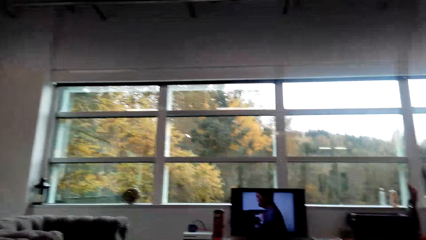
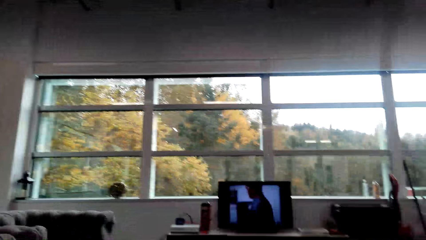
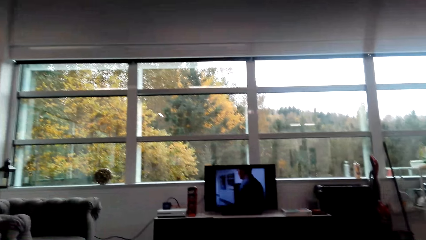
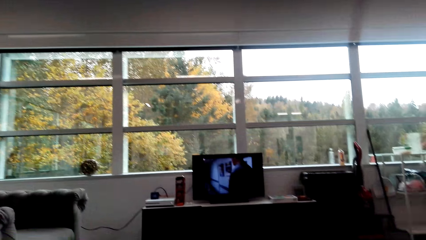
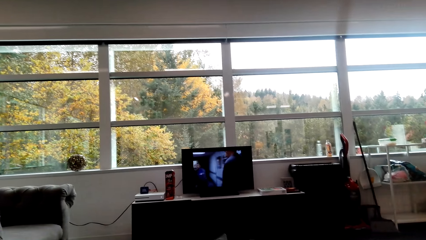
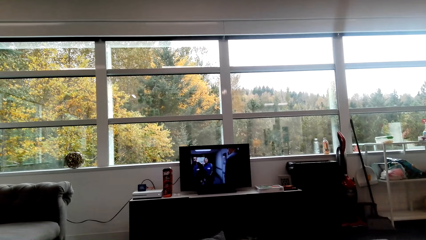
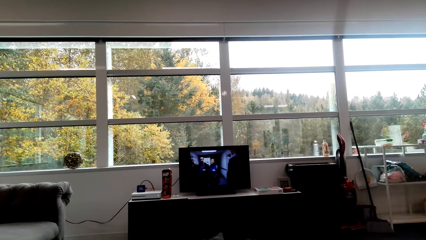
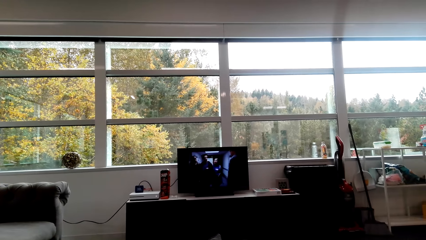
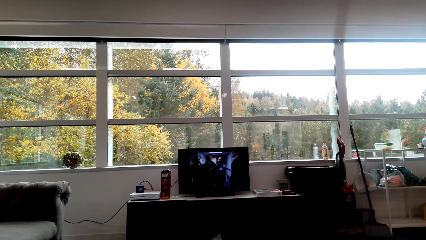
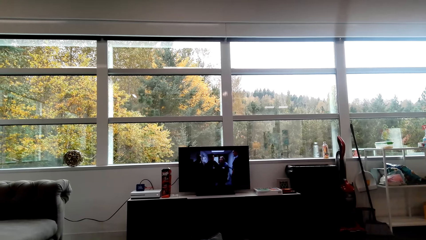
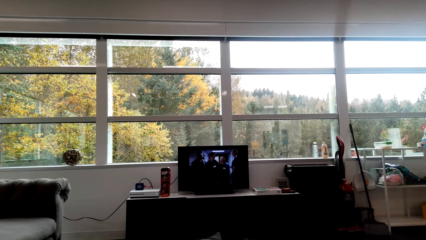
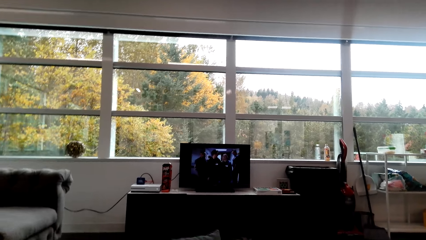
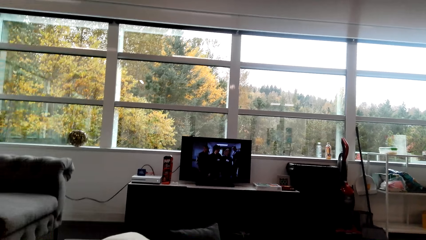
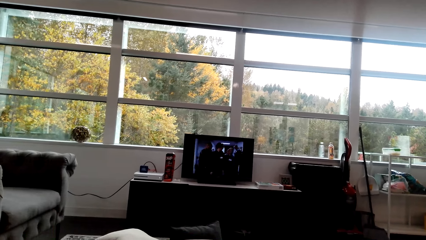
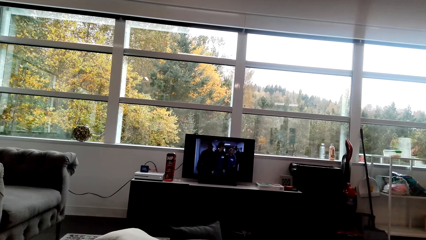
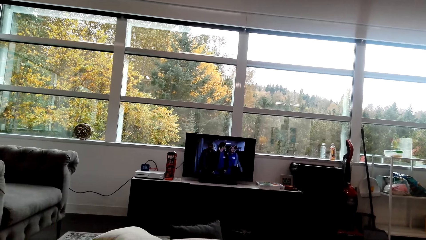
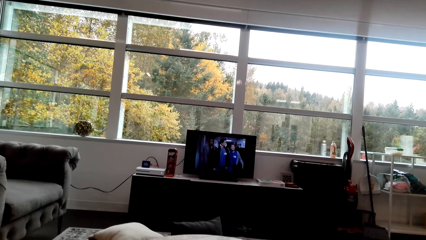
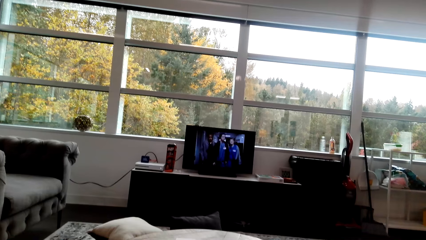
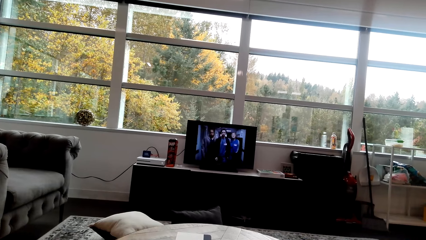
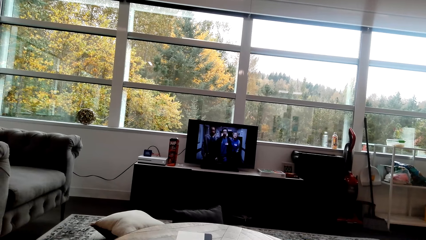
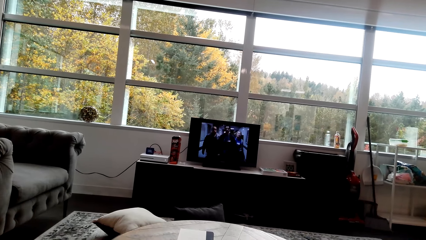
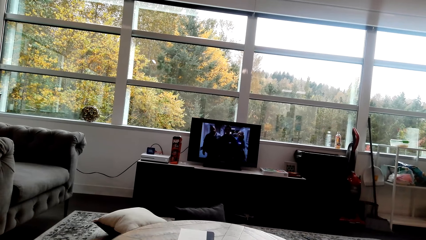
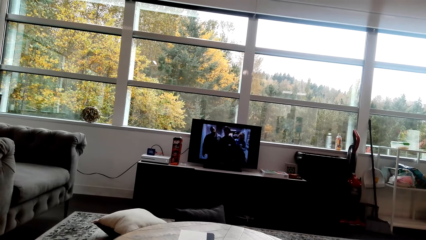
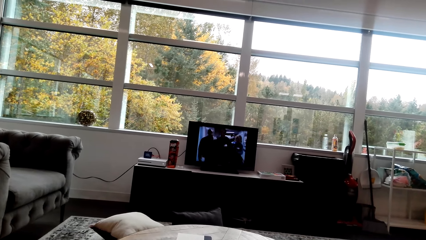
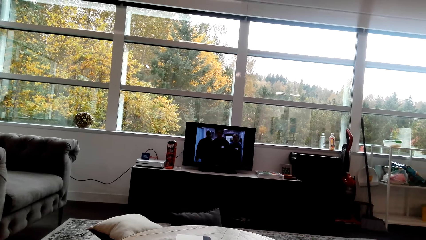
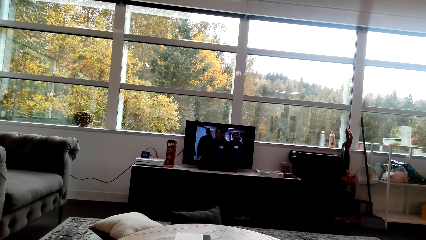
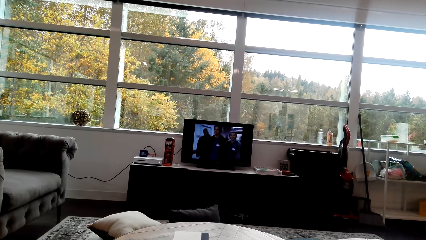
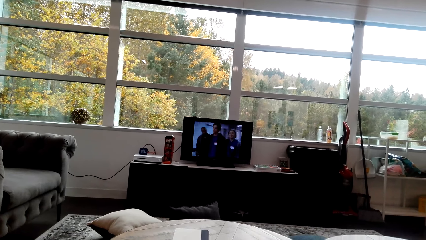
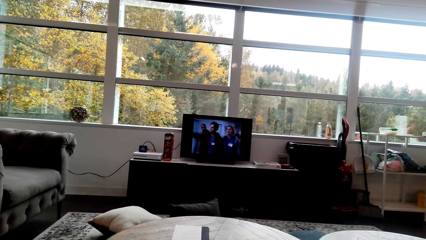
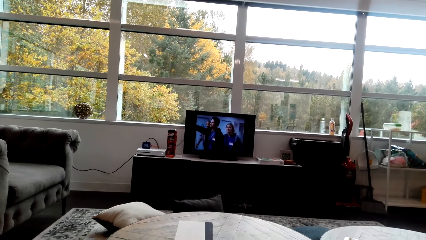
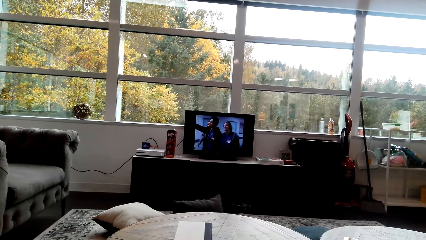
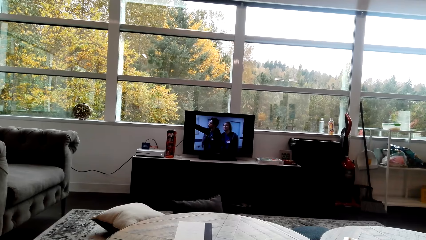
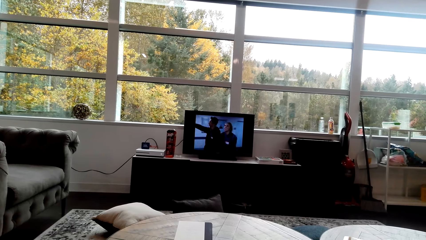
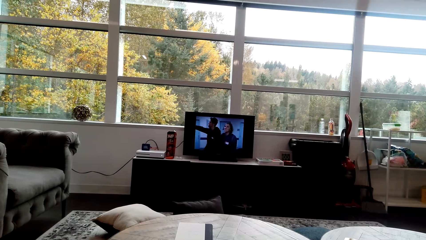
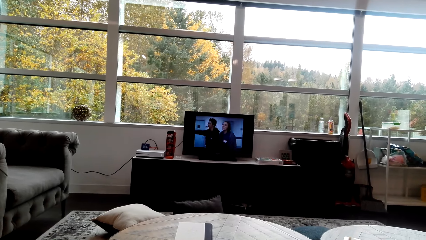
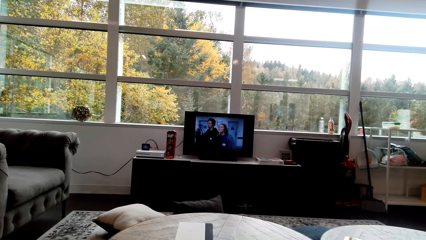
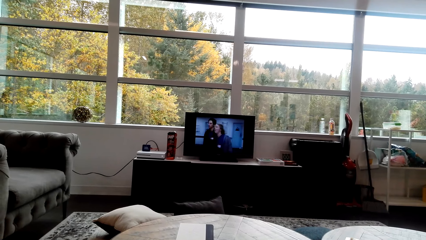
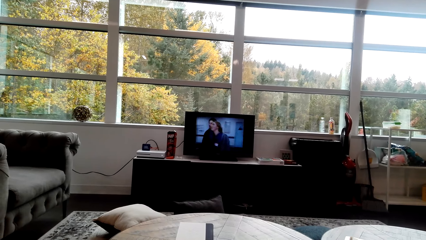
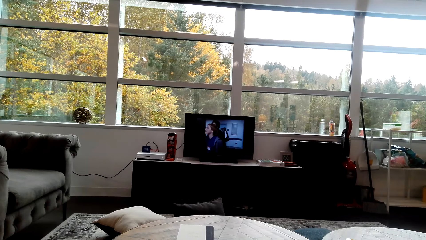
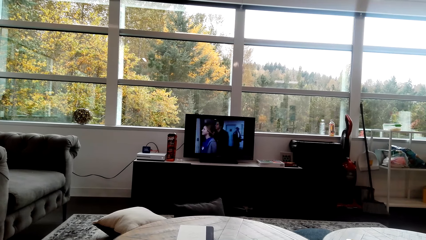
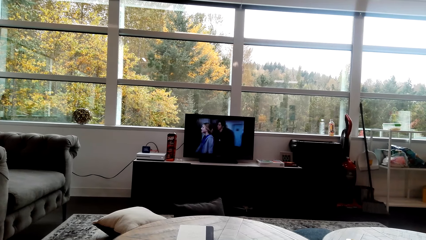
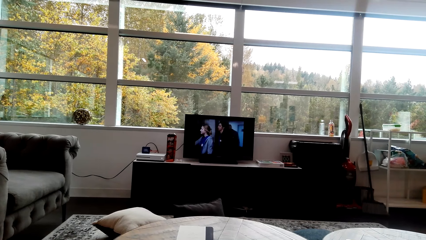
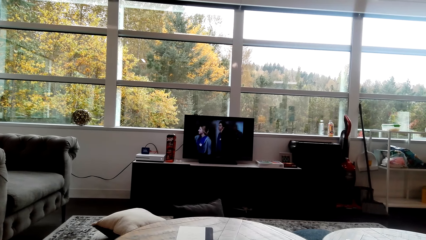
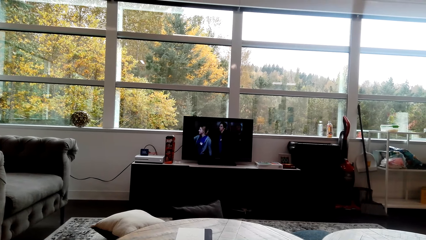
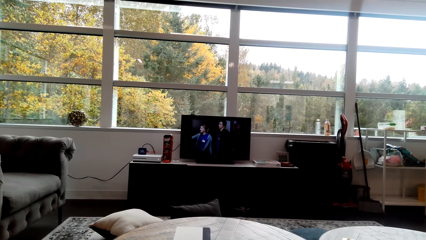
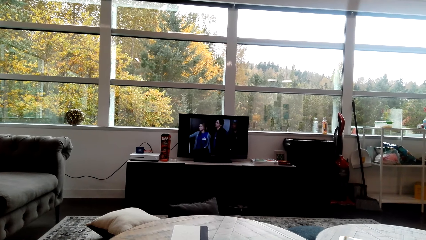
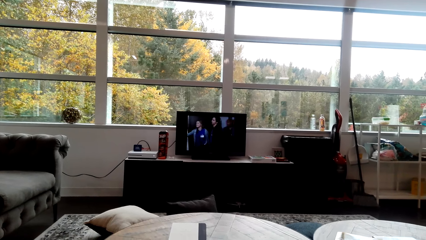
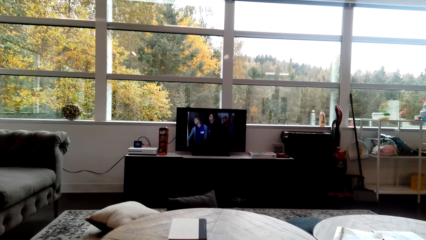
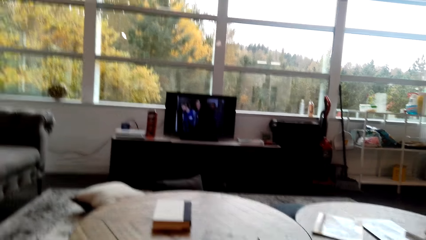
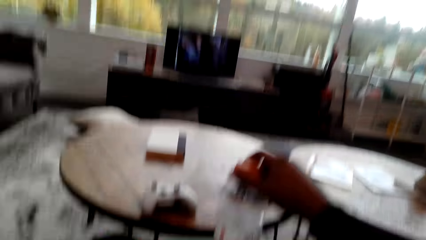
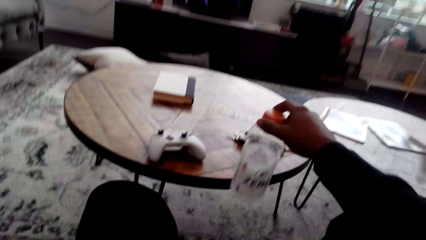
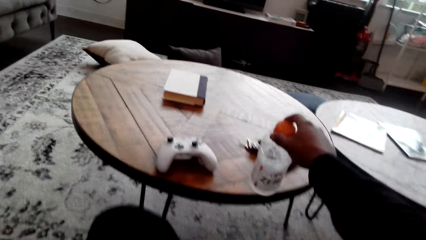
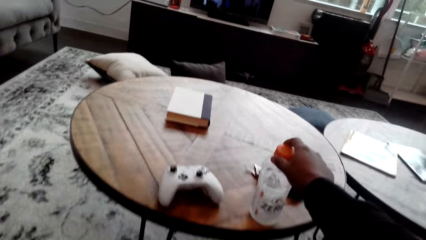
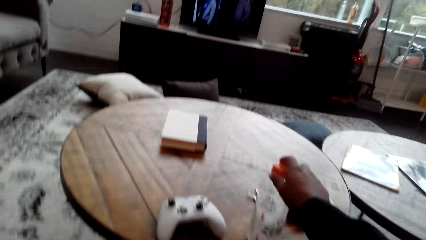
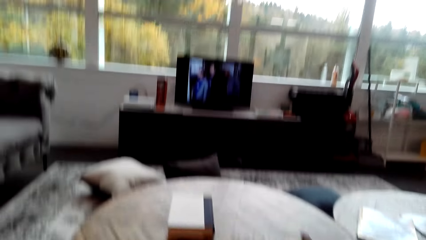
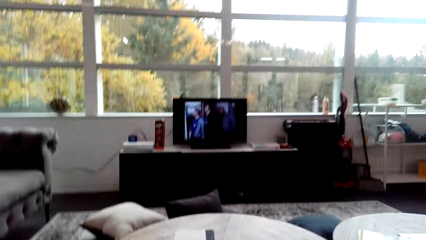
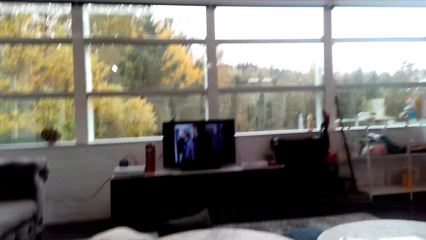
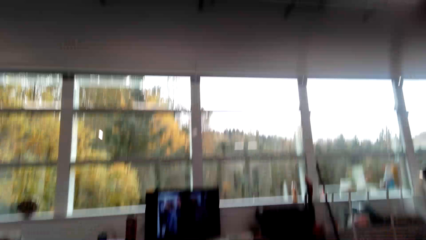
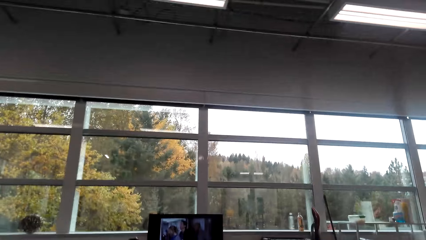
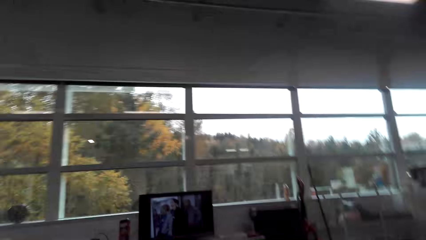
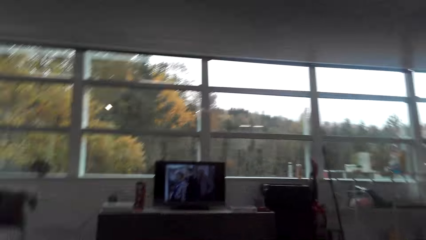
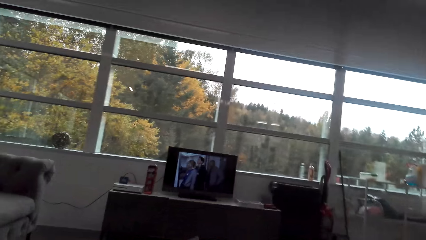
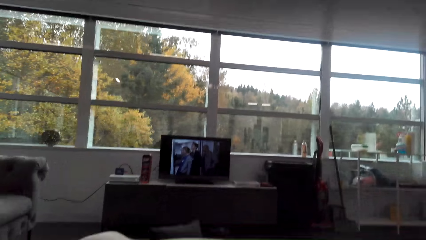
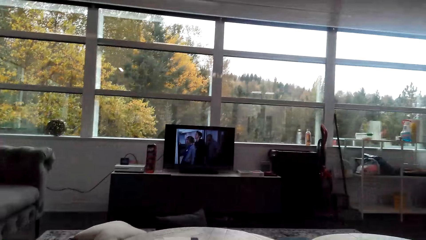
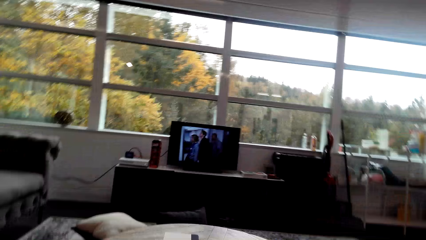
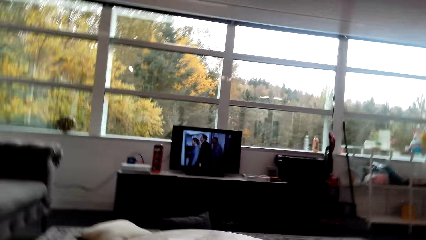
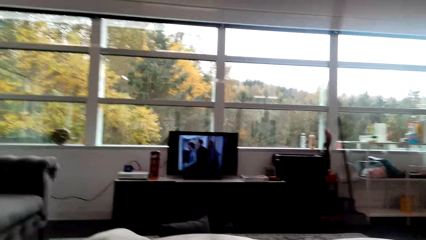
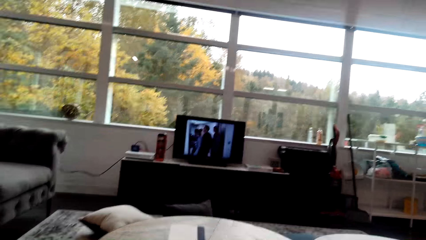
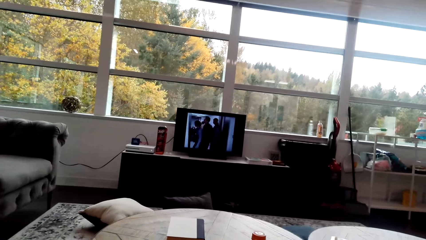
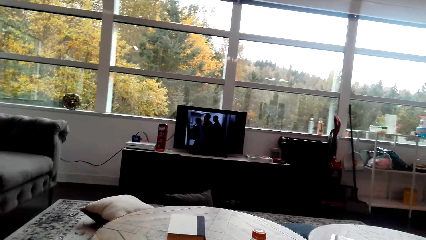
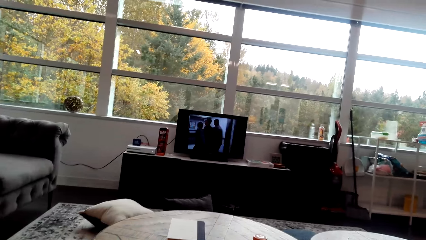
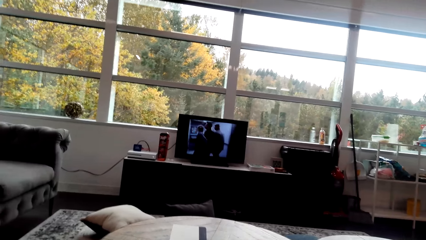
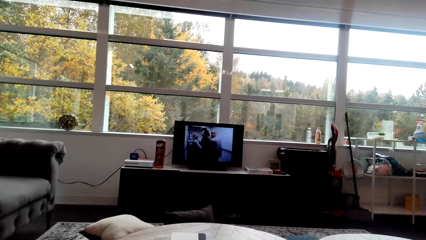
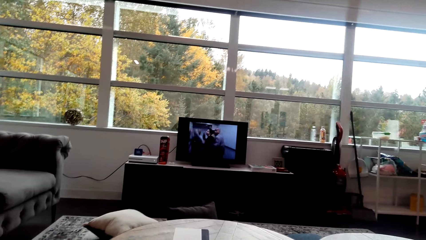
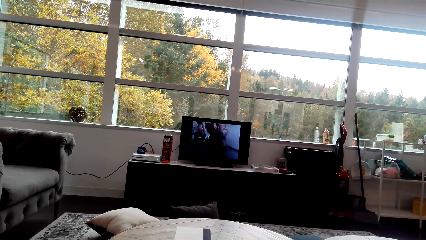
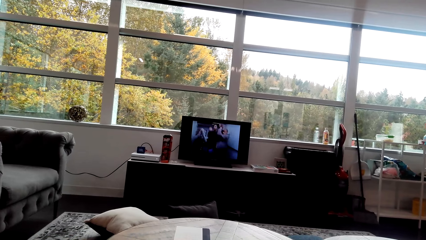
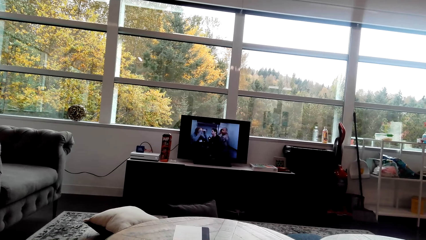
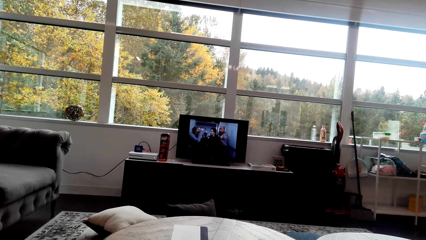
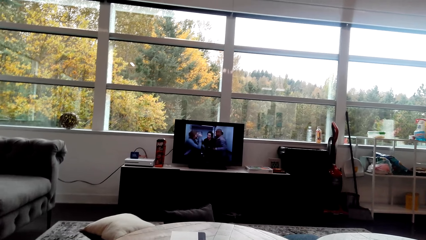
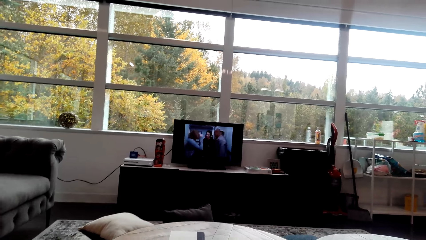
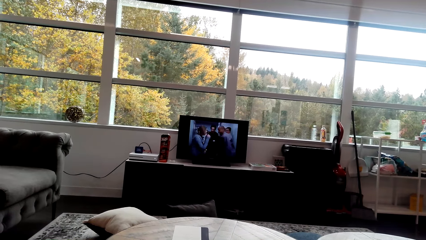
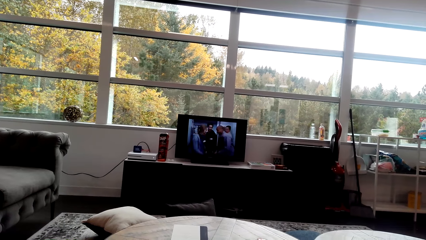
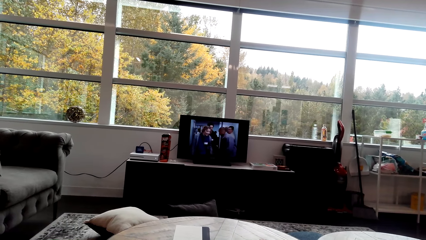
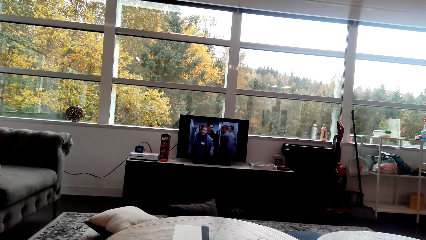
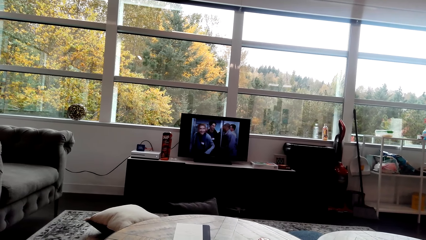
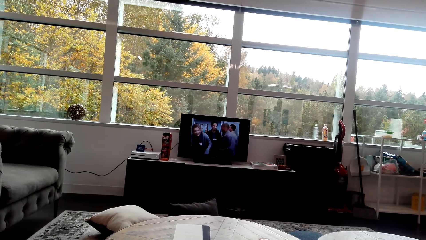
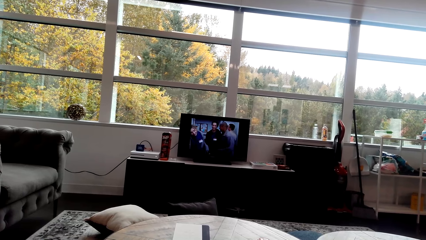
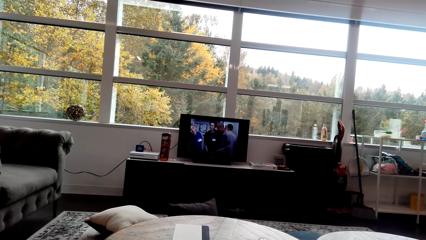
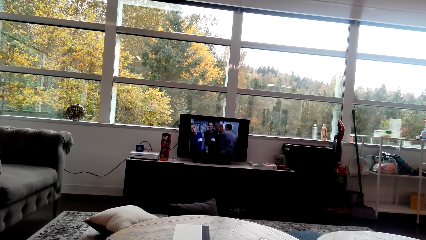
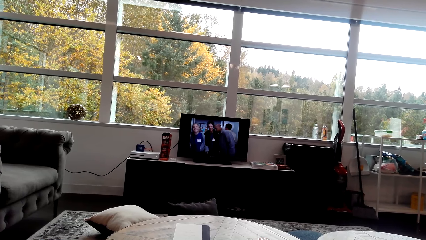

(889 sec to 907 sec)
The camera wearer puts the bottle of water on the table. They watch the television.
